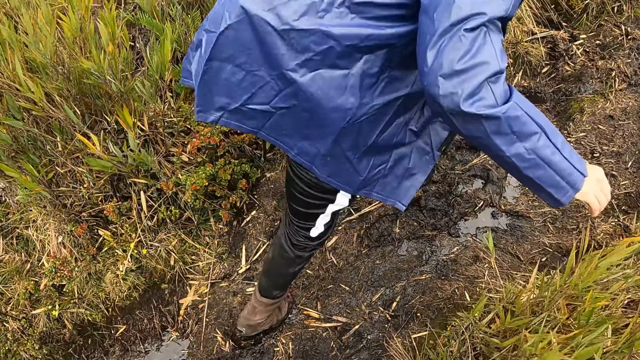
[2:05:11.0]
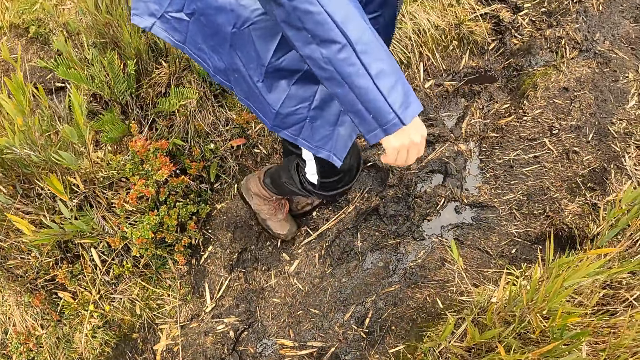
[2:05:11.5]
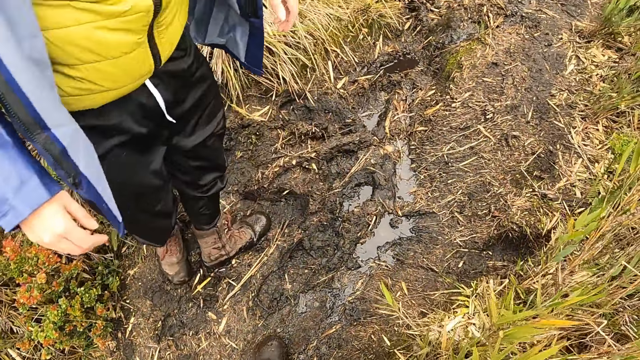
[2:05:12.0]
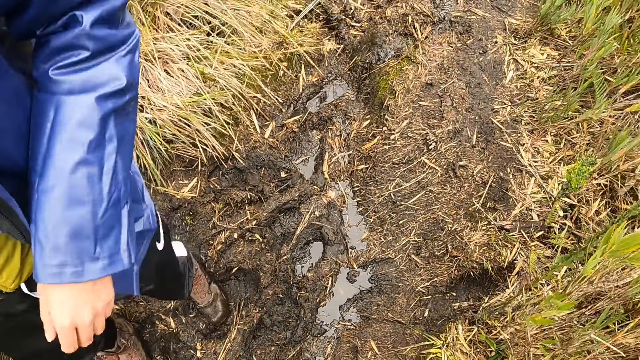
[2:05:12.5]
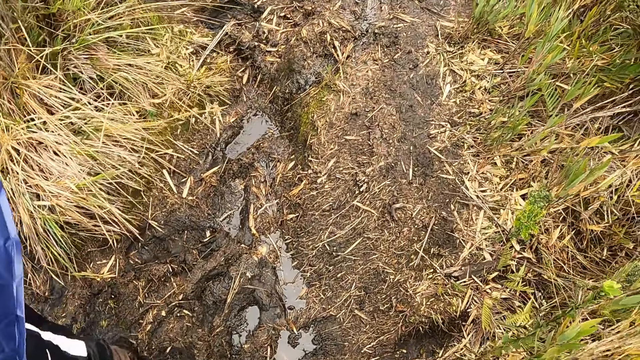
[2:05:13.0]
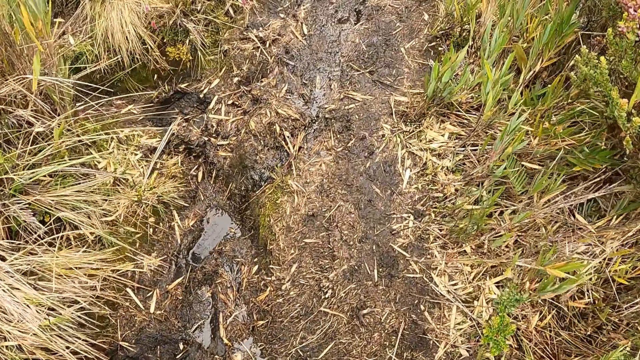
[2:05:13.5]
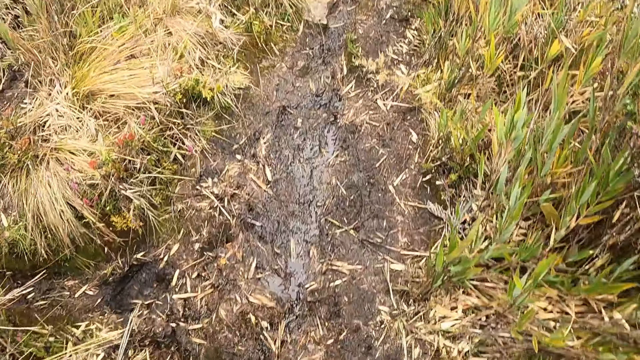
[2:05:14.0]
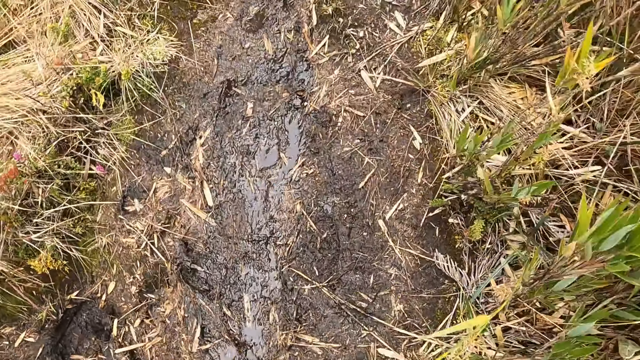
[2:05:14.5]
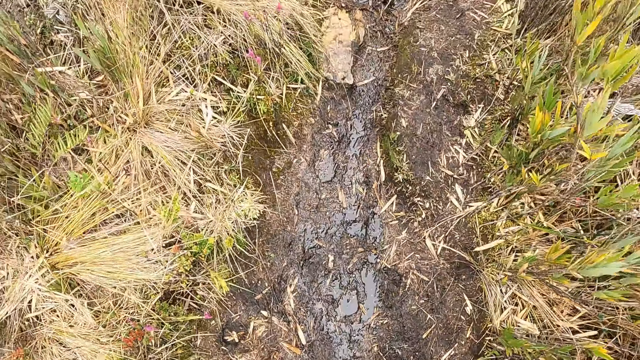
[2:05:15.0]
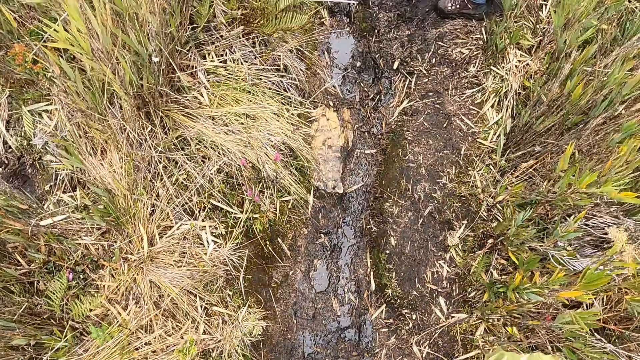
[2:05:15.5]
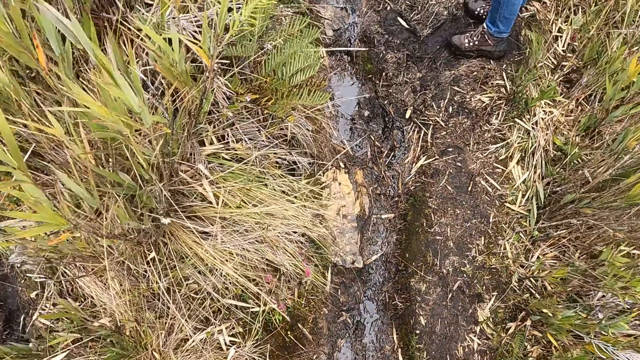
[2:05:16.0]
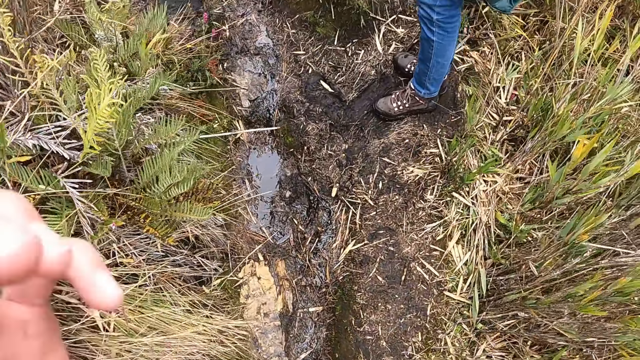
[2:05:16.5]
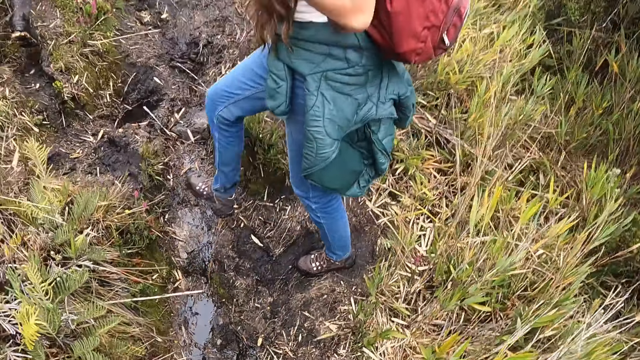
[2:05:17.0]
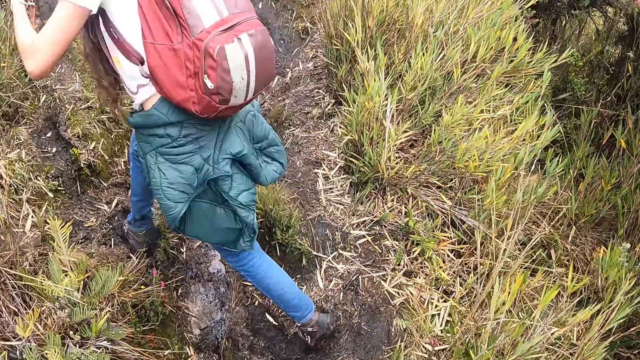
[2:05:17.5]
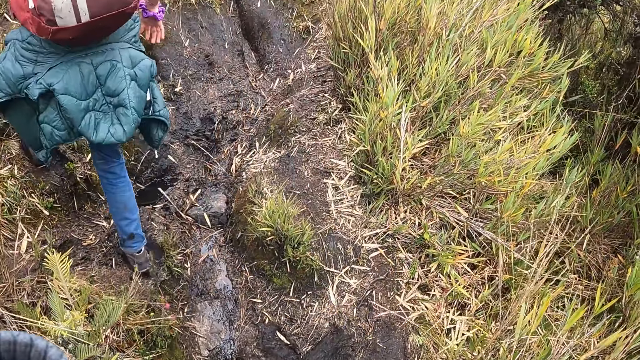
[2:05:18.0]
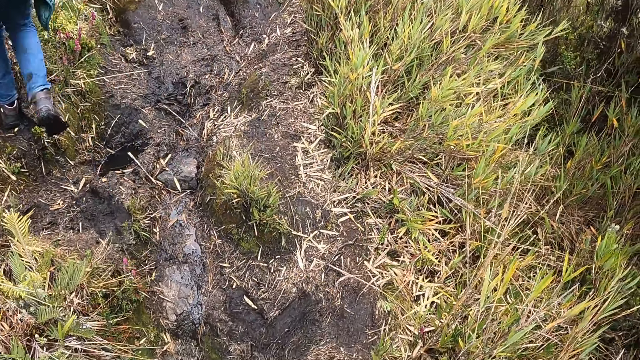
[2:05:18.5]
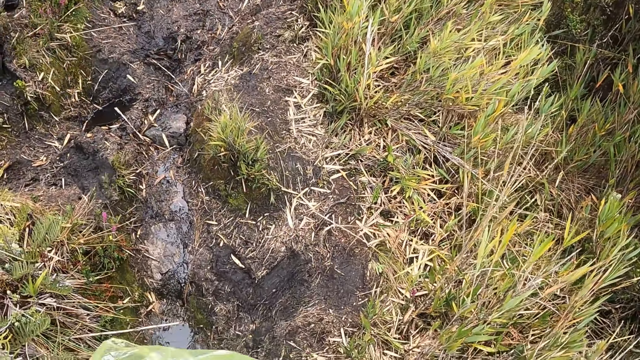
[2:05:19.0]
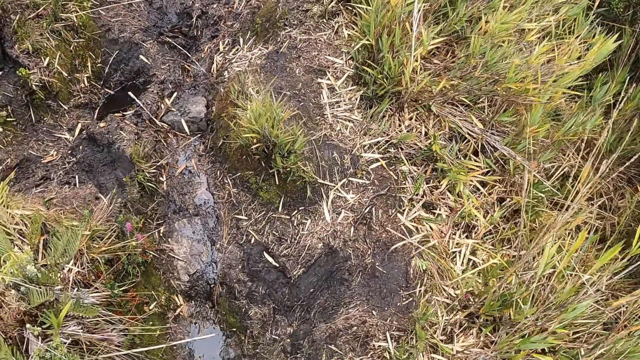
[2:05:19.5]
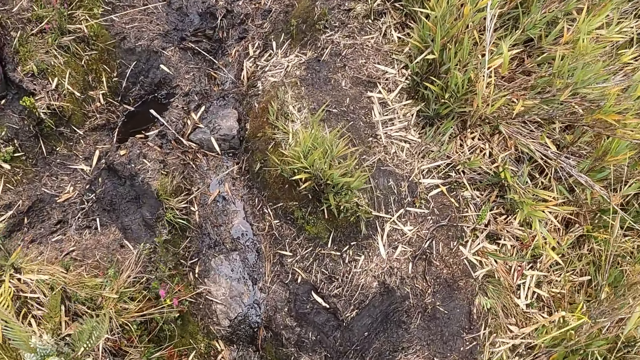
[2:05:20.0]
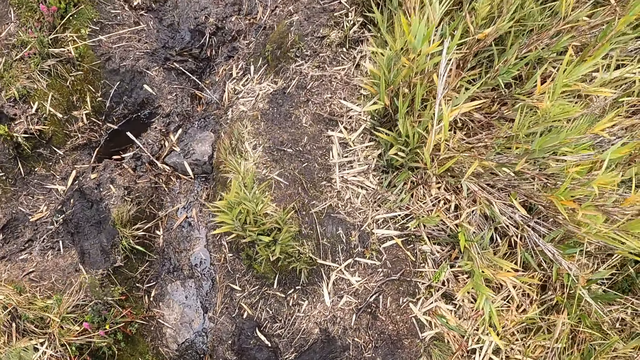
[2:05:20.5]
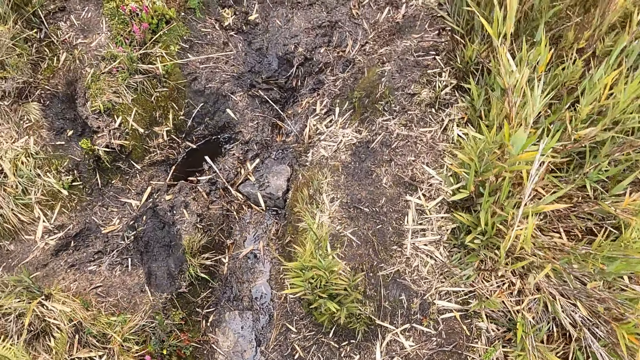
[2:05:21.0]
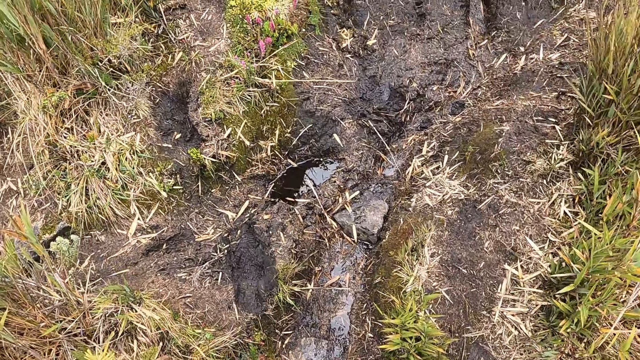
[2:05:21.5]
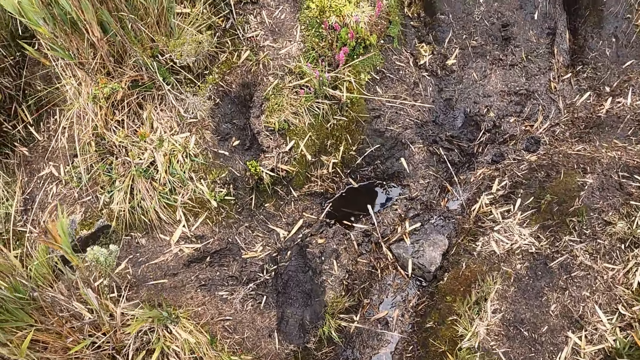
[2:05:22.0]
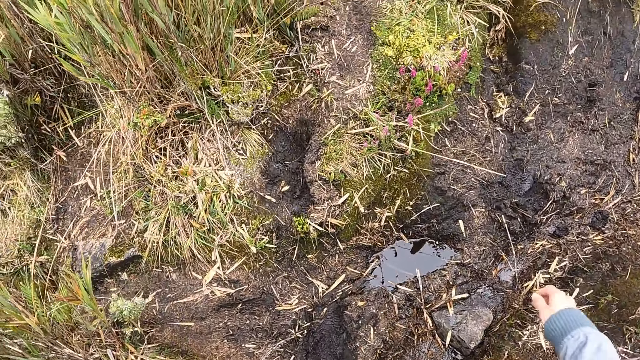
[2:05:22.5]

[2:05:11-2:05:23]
The camera wearer walks around the forest with the team. They look at the ground.

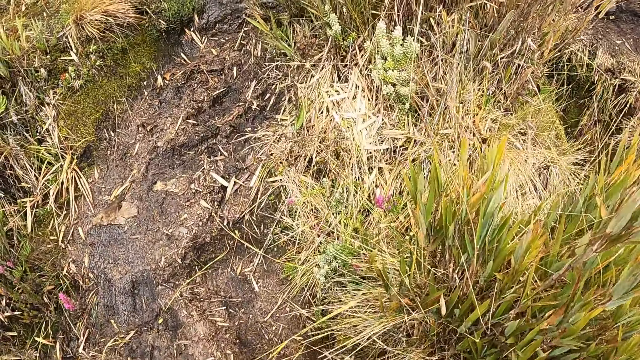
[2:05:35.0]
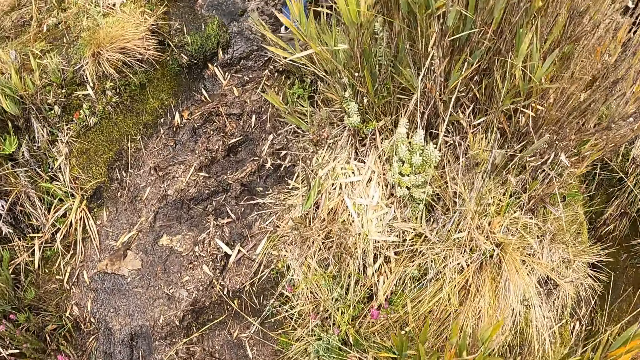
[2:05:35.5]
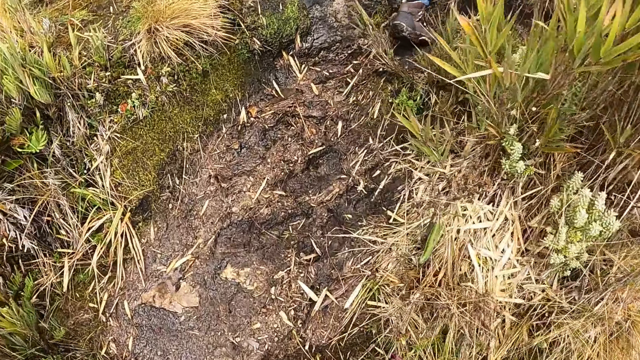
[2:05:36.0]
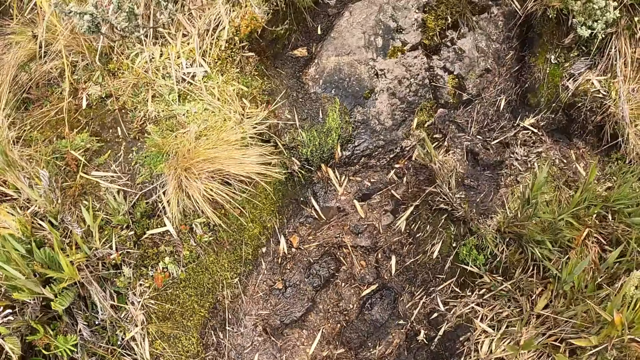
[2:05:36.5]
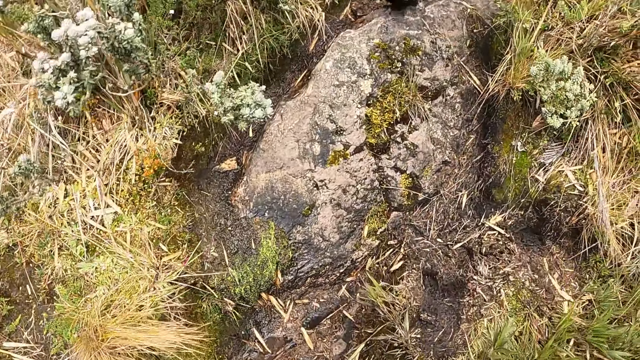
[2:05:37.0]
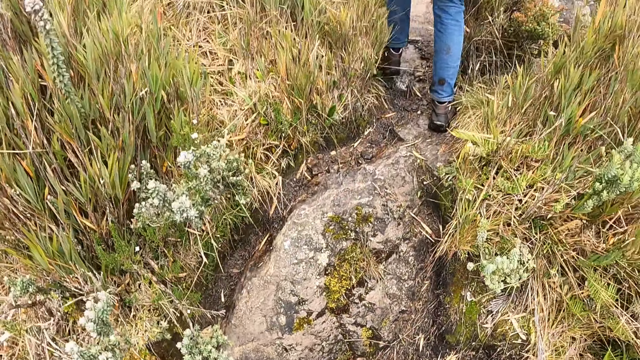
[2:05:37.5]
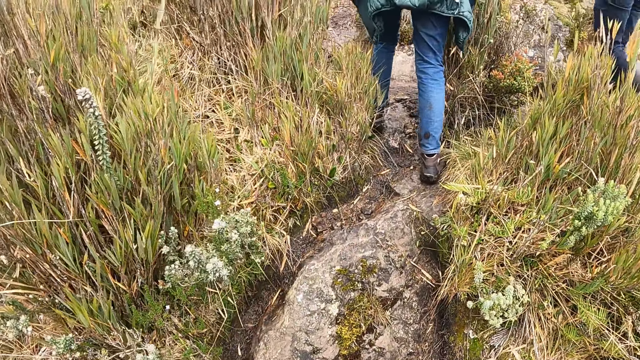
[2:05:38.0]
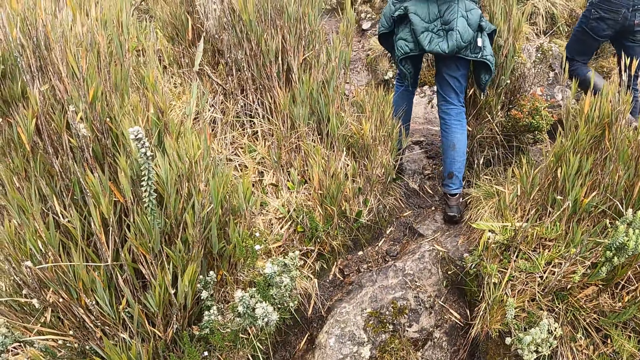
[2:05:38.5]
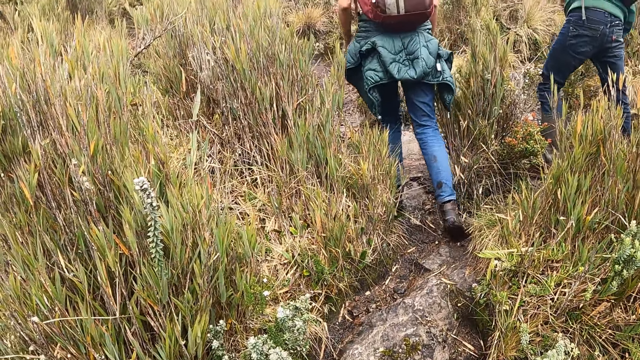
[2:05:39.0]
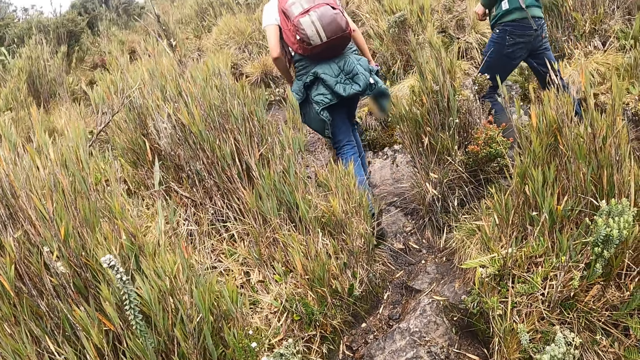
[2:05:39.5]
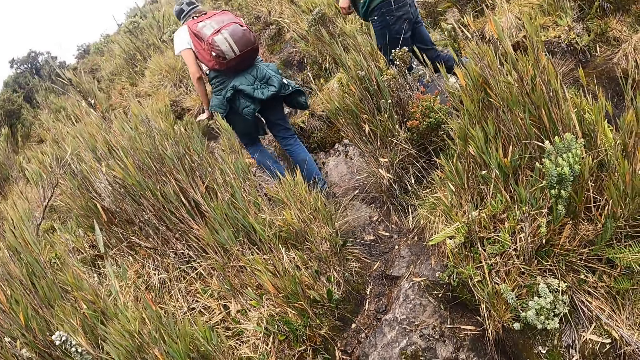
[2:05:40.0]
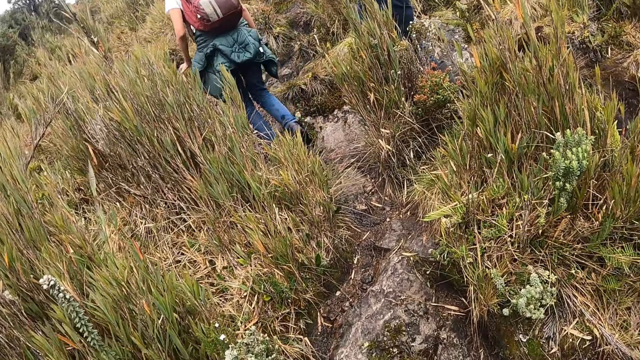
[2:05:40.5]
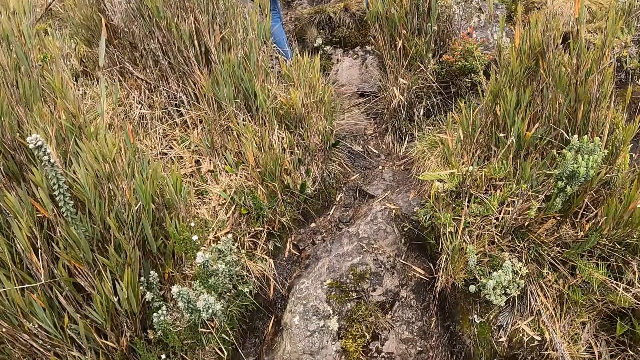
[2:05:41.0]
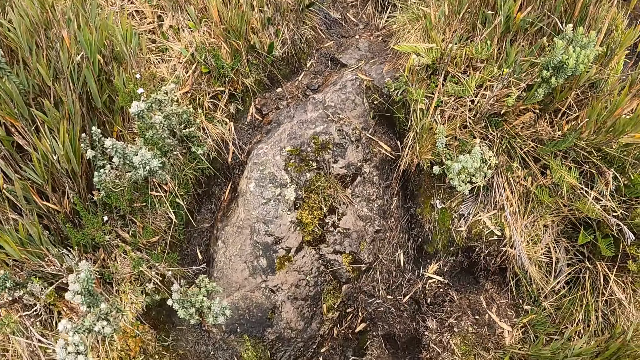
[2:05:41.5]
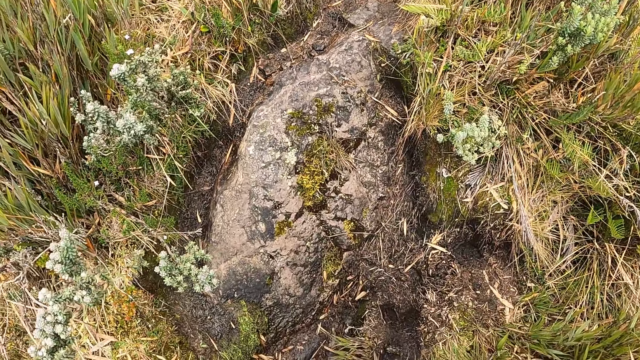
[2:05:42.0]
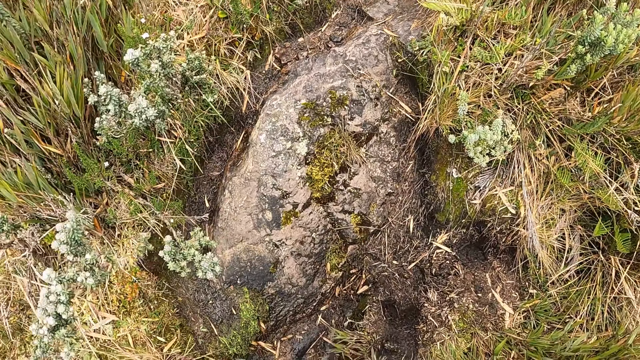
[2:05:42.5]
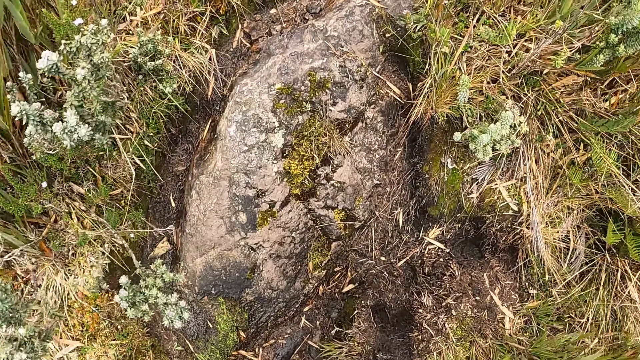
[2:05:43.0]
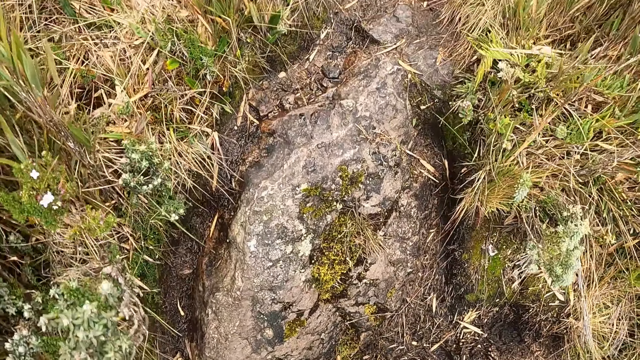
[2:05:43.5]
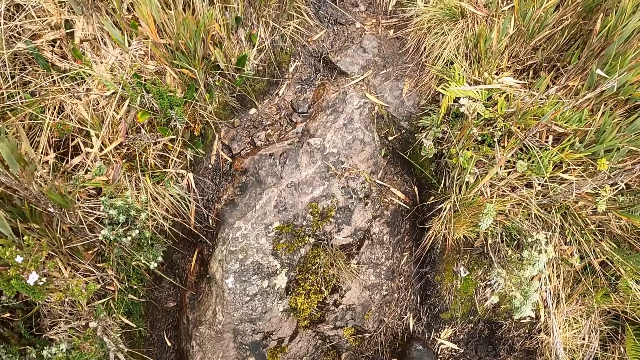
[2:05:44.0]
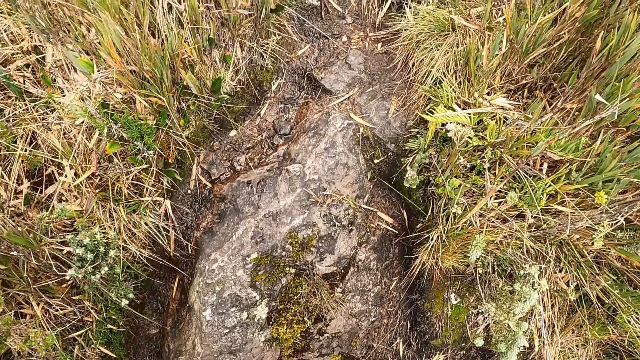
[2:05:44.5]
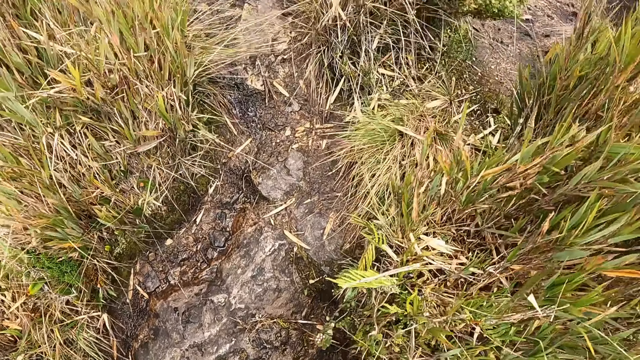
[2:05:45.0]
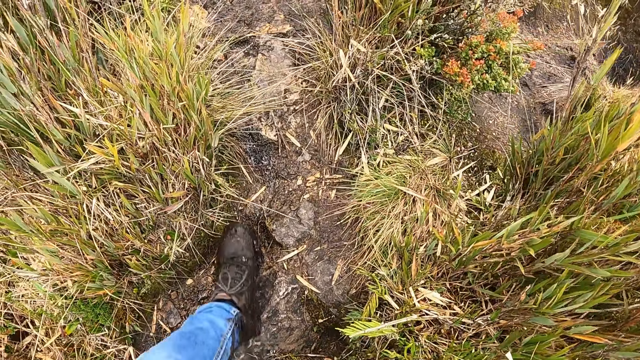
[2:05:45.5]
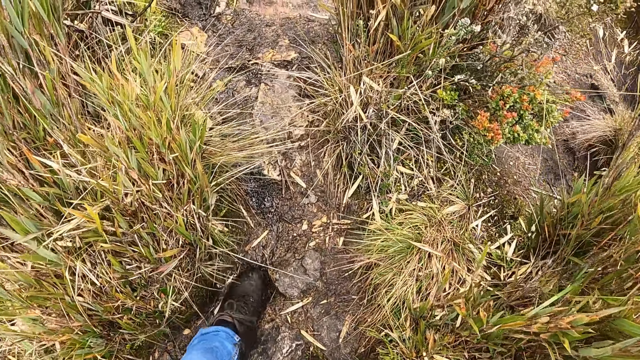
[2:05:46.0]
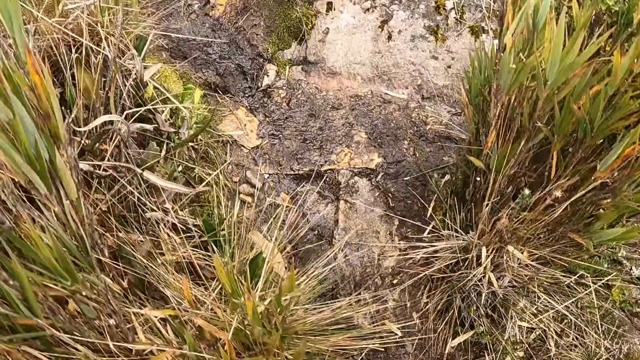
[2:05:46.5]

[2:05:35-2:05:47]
The camera wearer walks around the forest with the team. They look around the forest. They look at the ground. They walk around the forest with the team.
